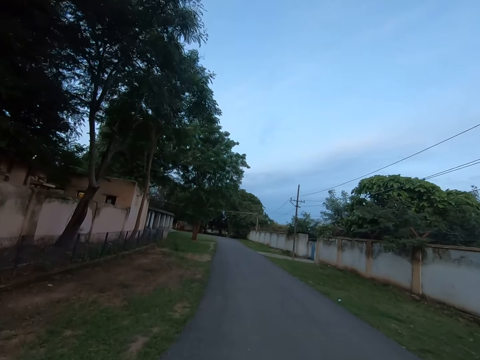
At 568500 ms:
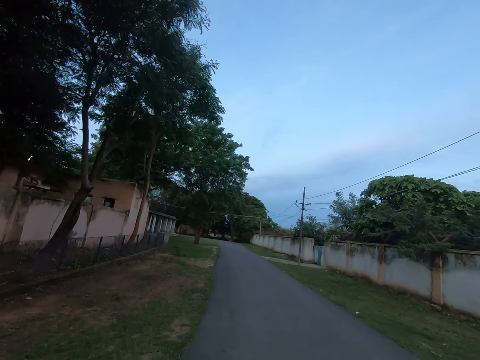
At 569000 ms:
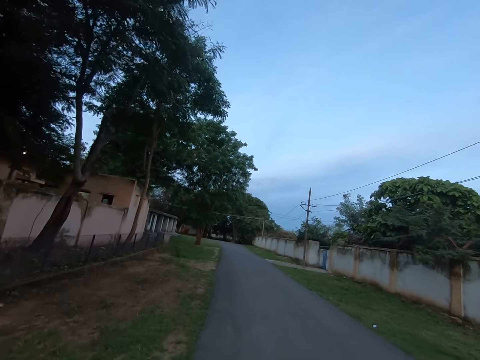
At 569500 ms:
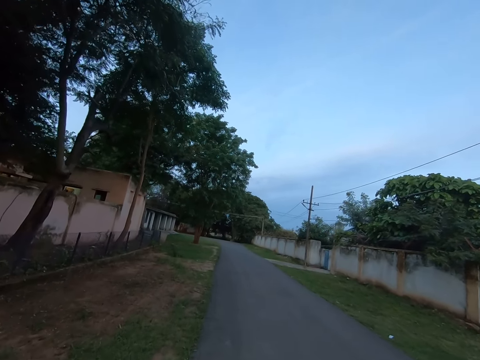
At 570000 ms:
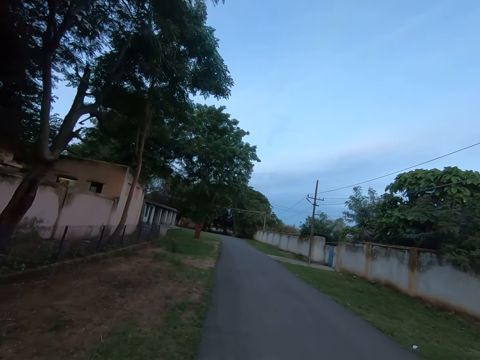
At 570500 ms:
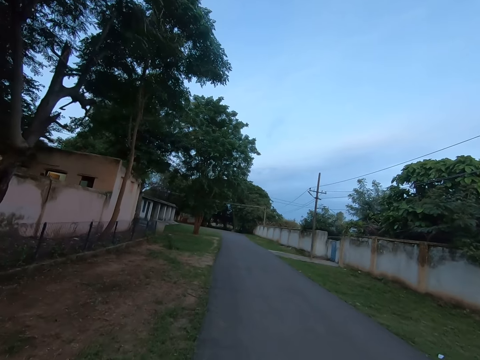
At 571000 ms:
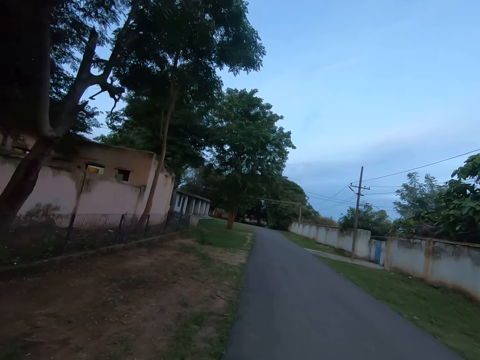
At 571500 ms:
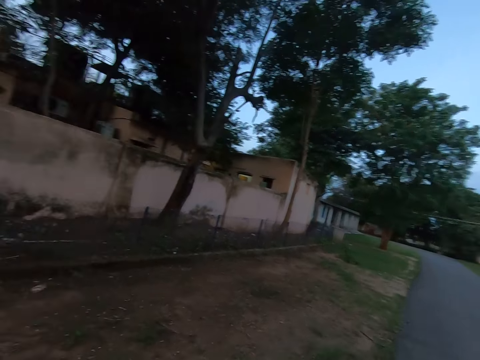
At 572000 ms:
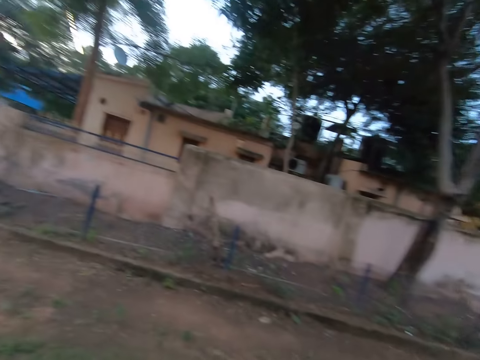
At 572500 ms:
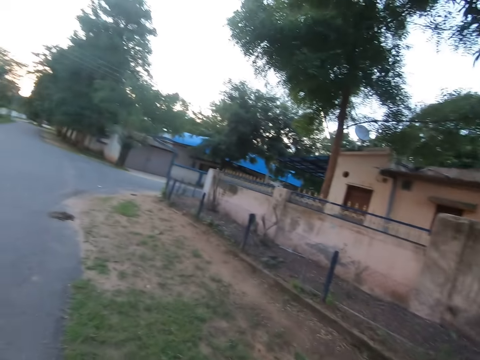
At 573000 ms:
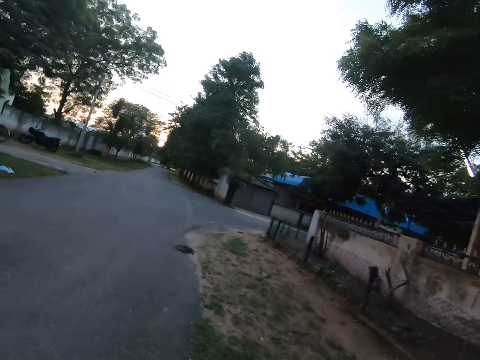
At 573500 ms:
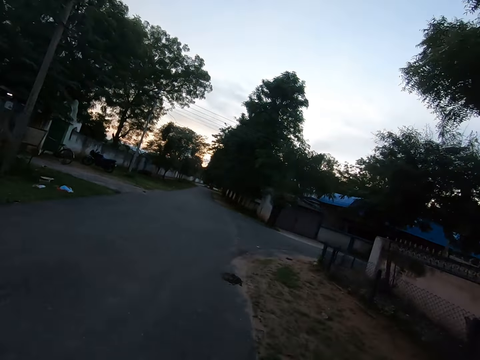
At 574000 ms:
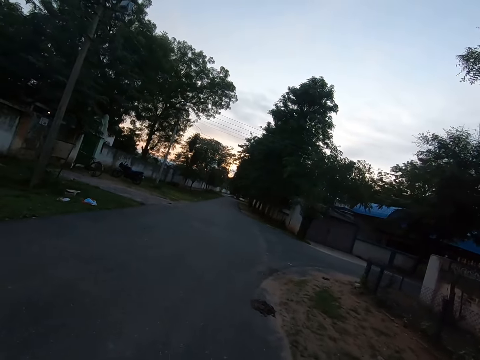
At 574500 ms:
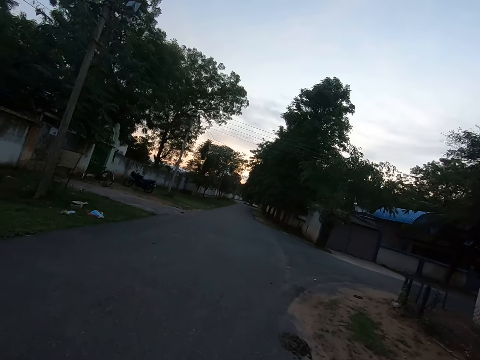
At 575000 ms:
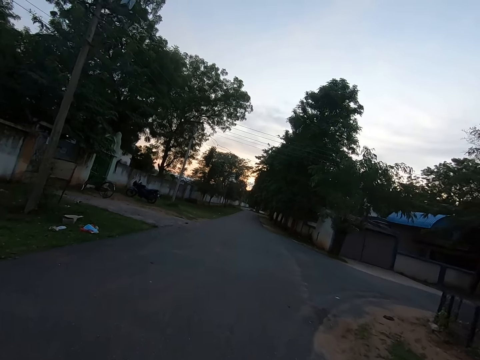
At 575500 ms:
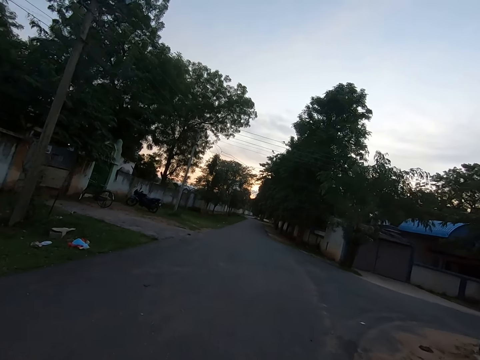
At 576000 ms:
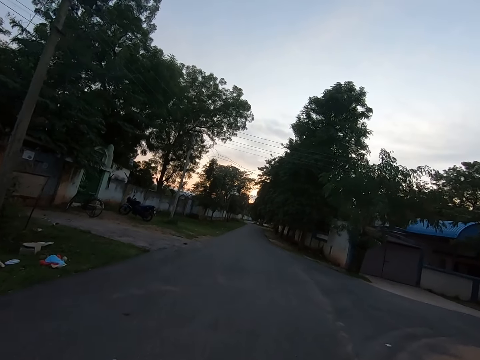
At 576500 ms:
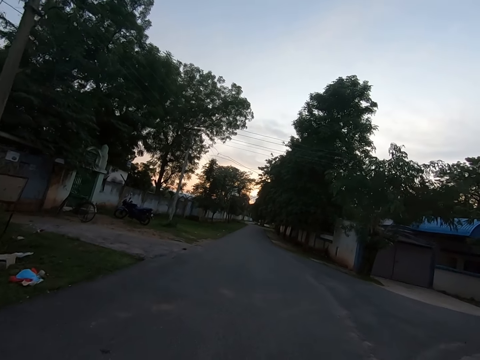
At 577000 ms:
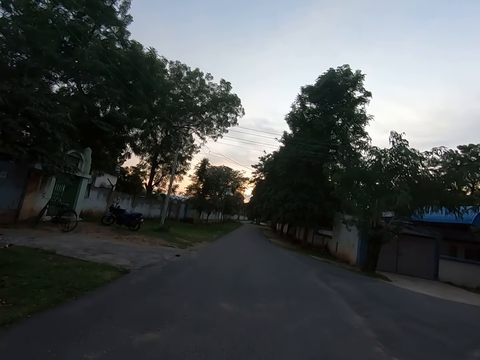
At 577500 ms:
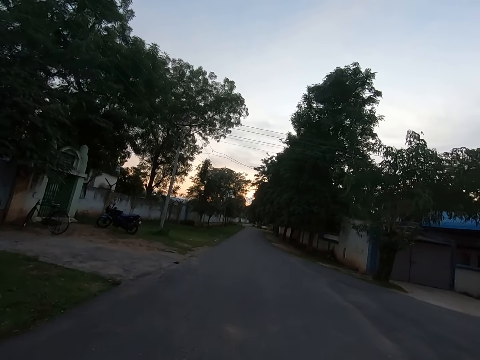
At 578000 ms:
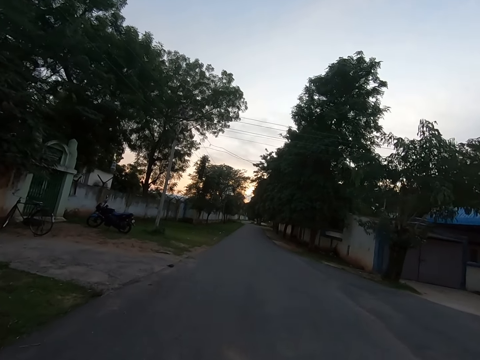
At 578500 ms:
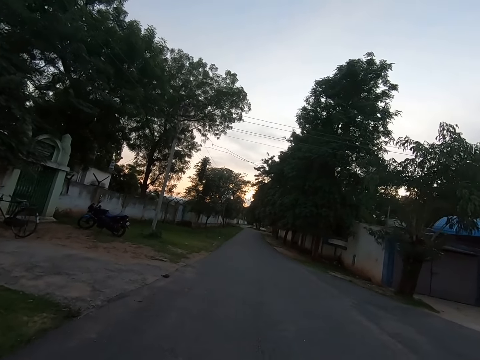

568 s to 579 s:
The camera wearer turns around. They walk forward on the road.

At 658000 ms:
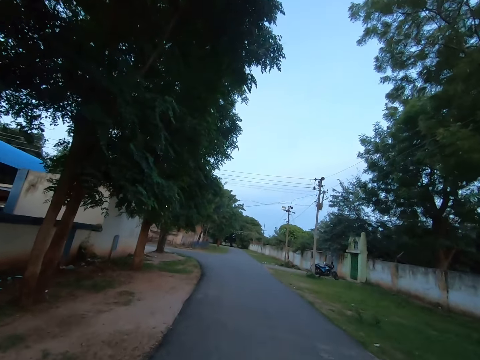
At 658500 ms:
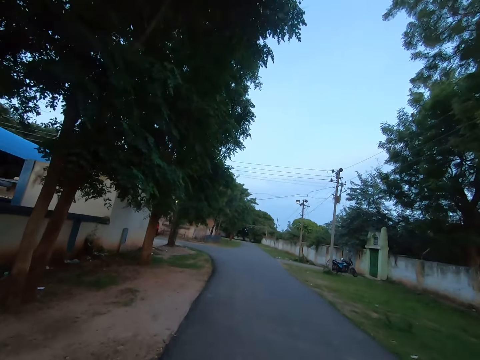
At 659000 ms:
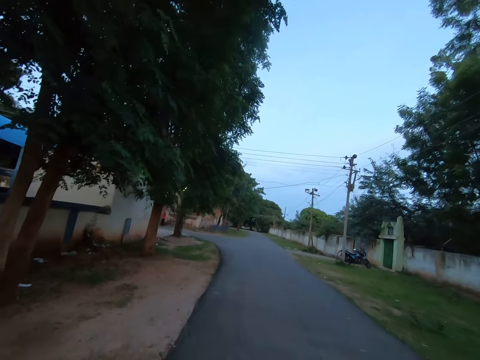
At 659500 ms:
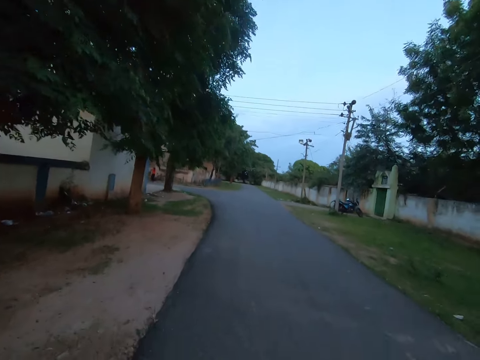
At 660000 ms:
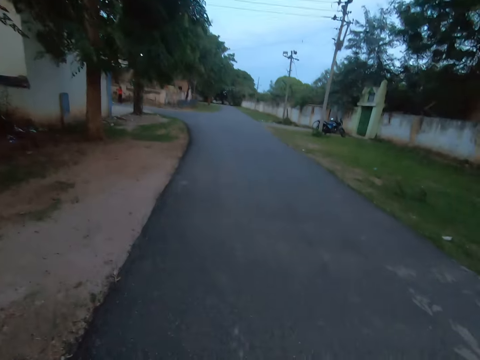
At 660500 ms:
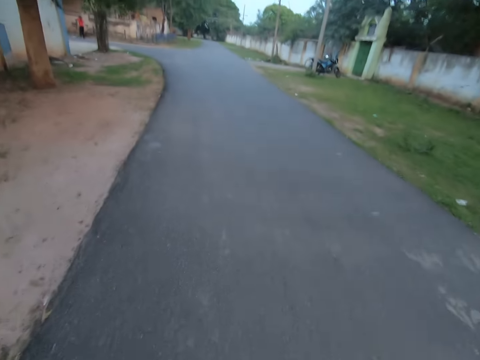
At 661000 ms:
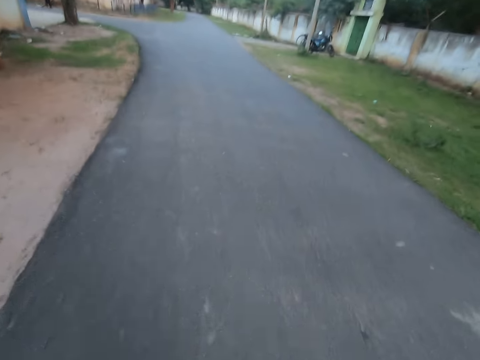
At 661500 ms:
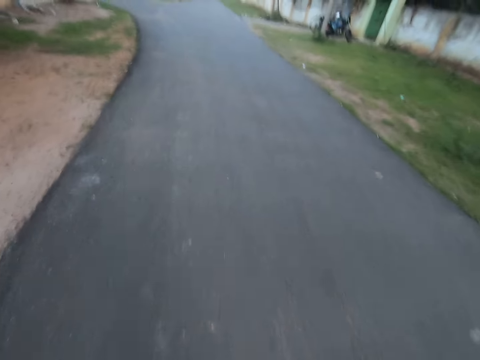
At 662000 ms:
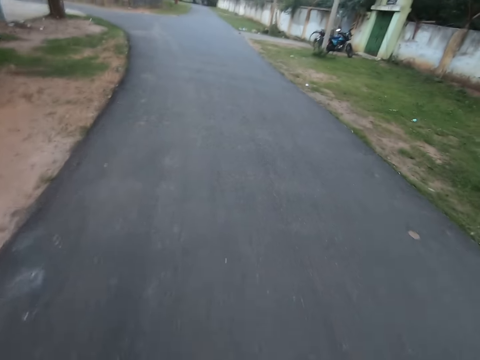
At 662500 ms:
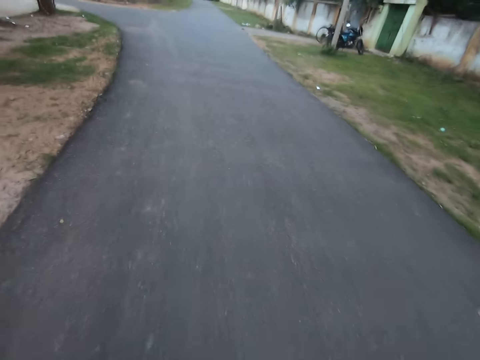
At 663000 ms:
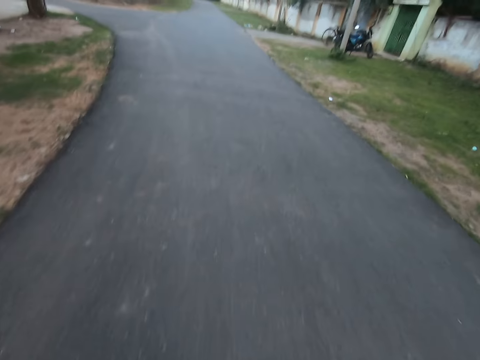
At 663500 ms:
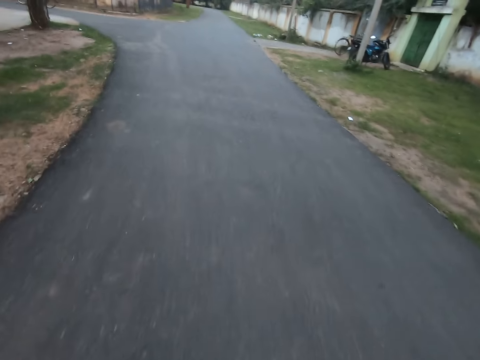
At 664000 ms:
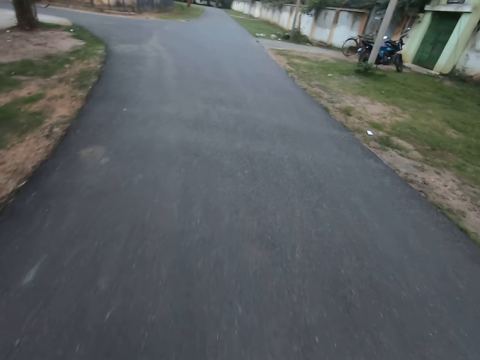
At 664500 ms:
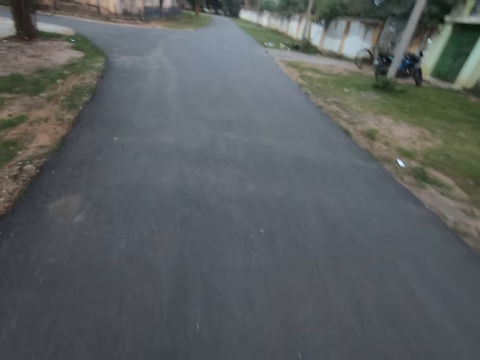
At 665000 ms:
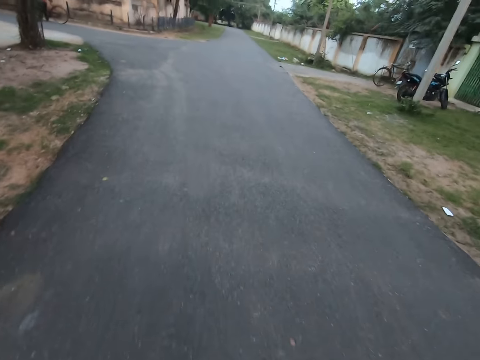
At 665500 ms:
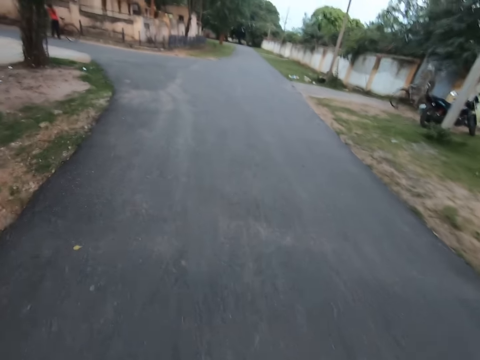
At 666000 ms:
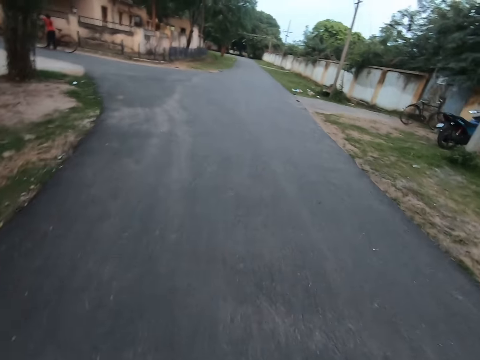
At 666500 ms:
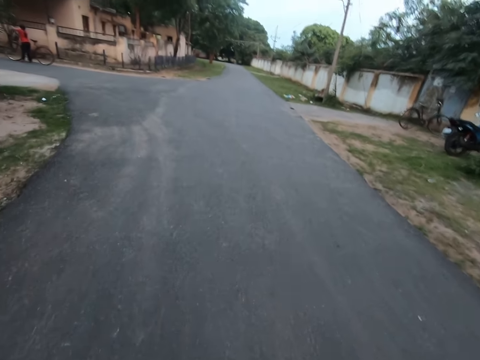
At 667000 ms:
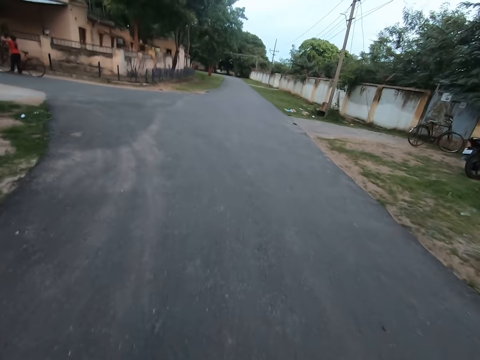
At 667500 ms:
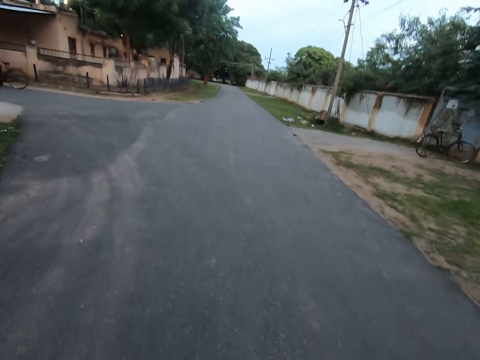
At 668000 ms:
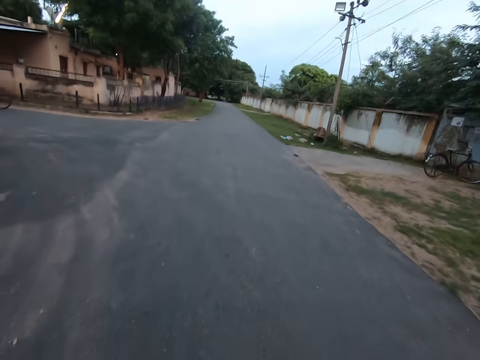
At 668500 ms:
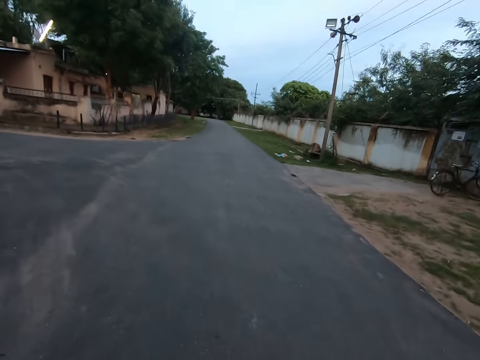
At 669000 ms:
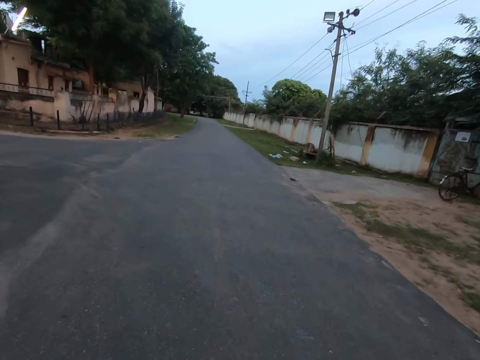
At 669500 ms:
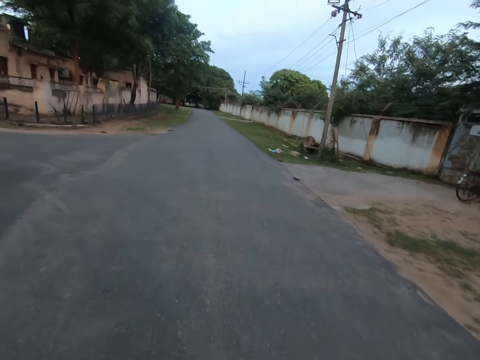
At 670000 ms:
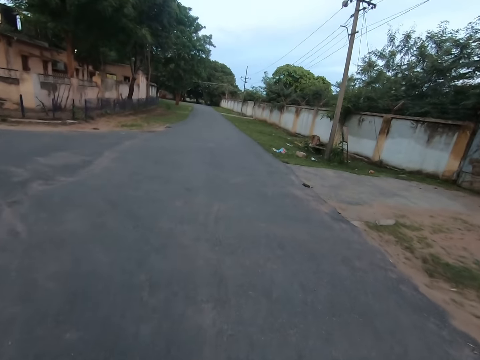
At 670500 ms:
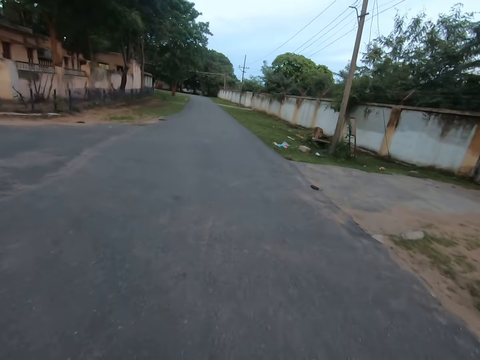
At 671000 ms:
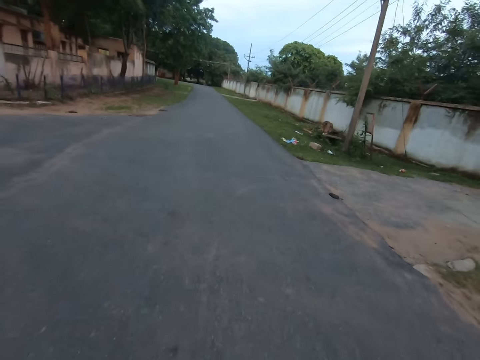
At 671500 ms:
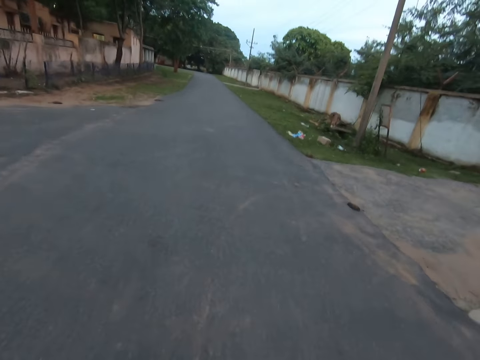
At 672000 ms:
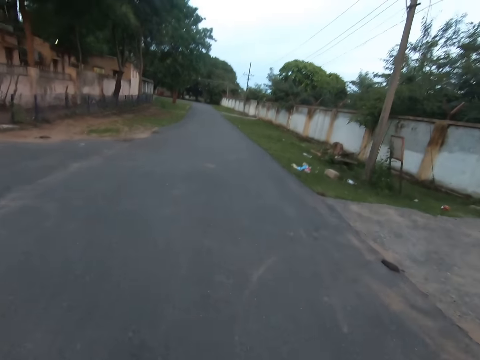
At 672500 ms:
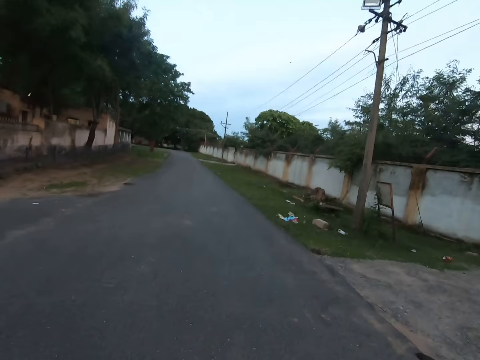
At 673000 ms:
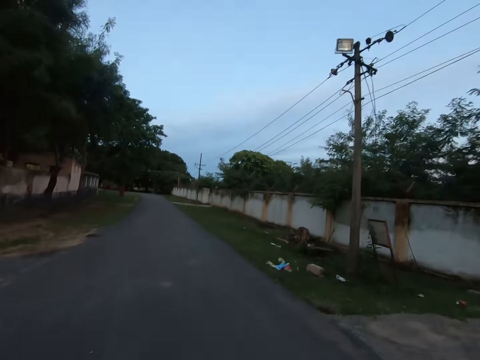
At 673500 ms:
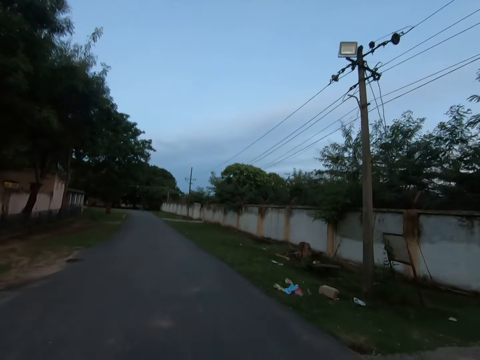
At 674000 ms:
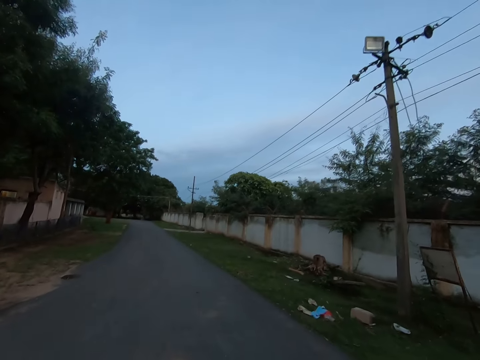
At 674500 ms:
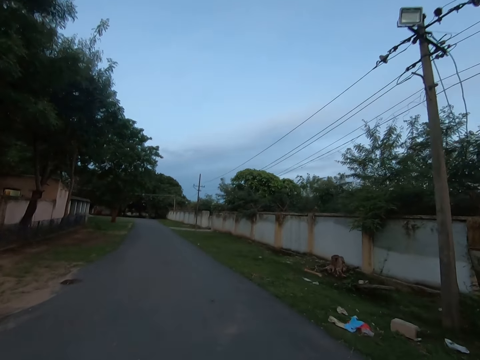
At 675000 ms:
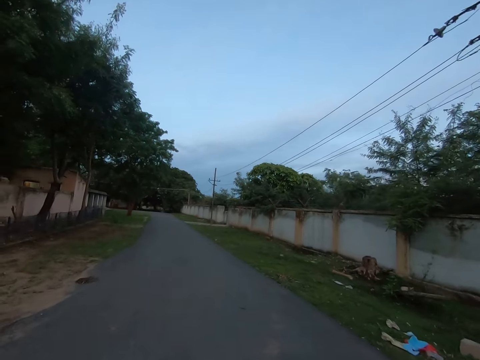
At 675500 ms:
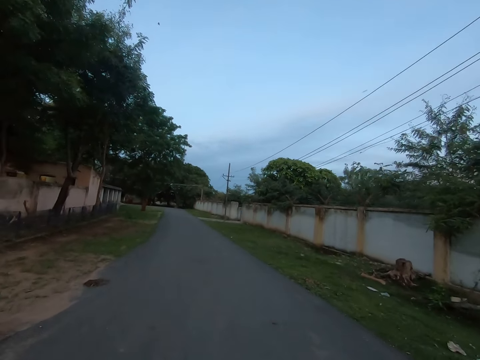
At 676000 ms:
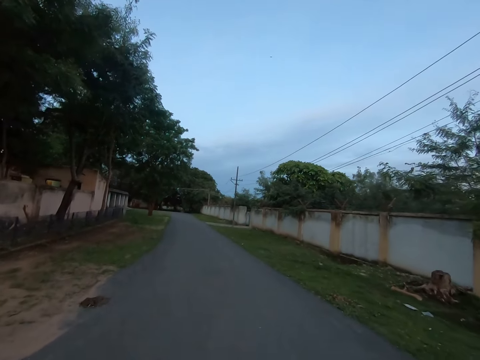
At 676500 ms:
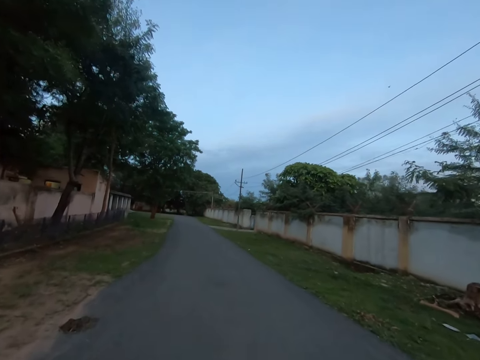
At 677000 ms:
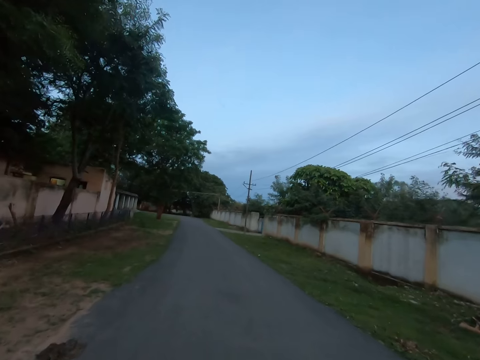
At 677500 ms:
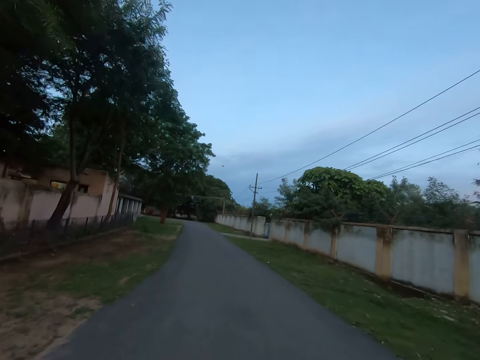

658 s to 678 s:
The camera wearer looks down. They walk faster forward. They look forward. They look forward again. They look up. They walk forward. They look forward.
